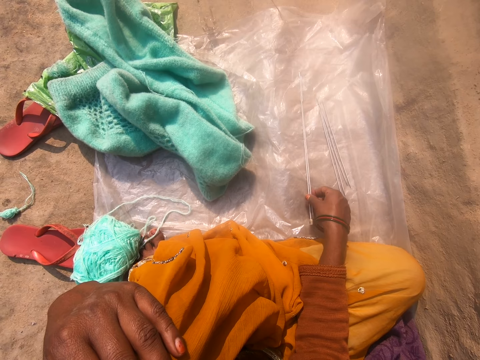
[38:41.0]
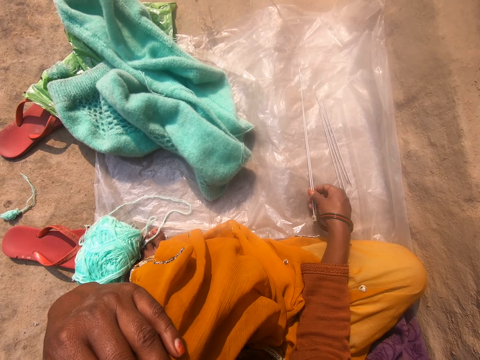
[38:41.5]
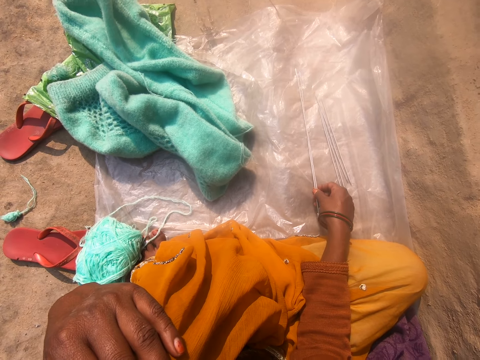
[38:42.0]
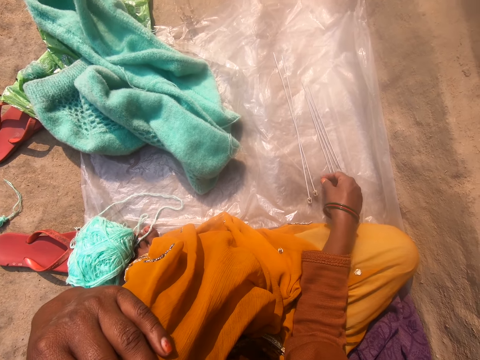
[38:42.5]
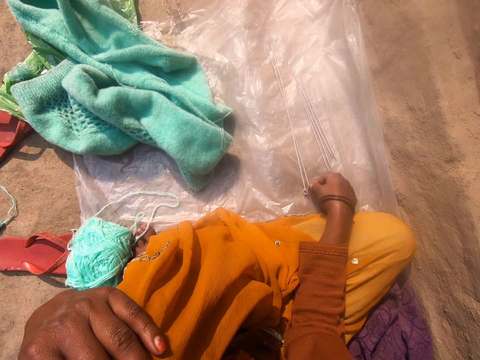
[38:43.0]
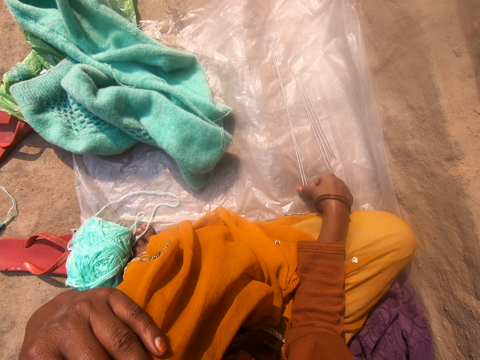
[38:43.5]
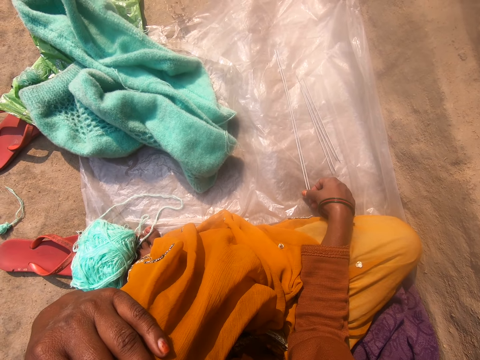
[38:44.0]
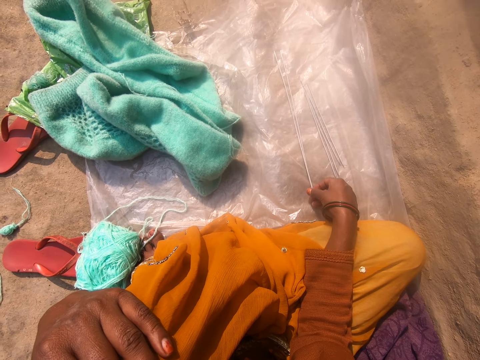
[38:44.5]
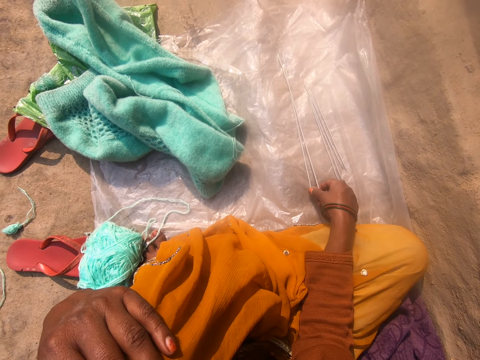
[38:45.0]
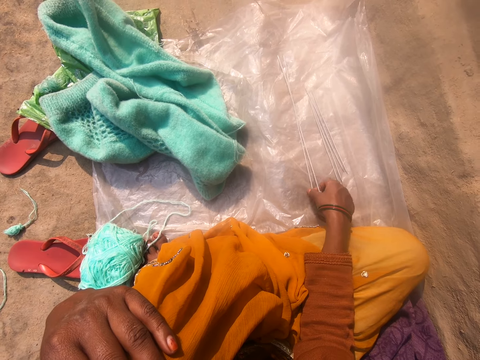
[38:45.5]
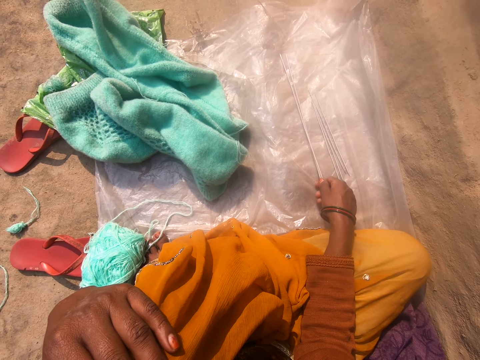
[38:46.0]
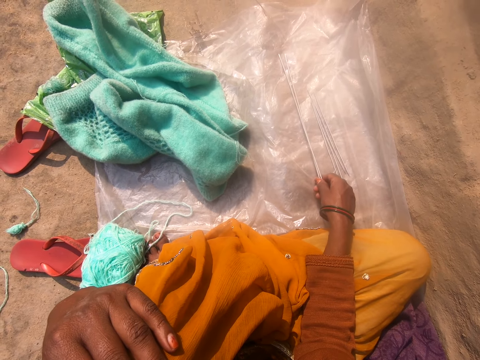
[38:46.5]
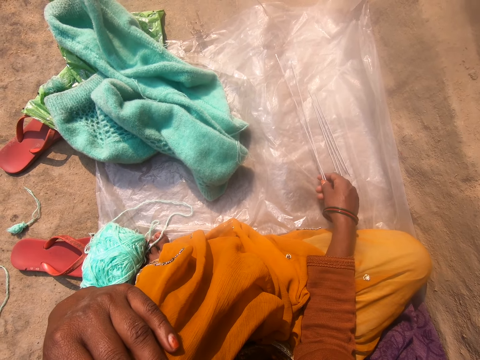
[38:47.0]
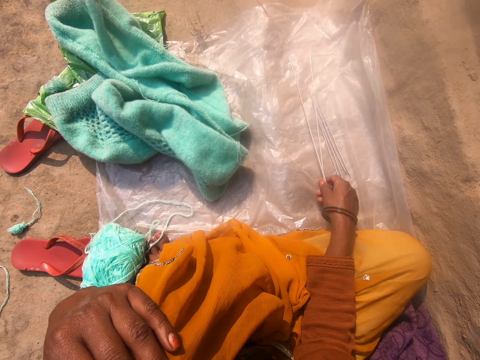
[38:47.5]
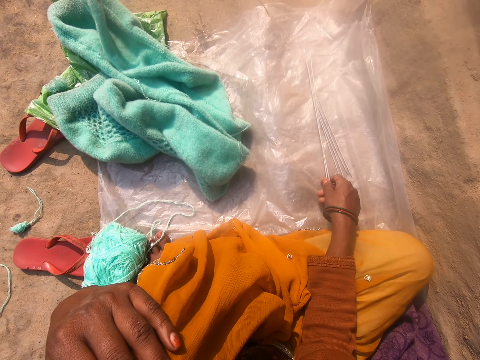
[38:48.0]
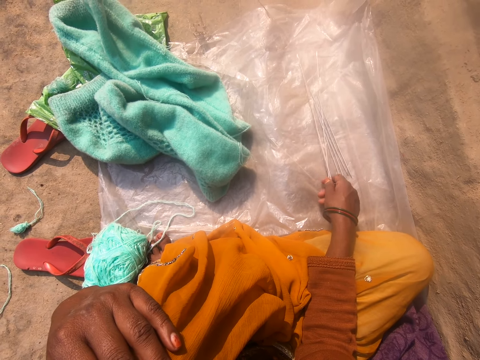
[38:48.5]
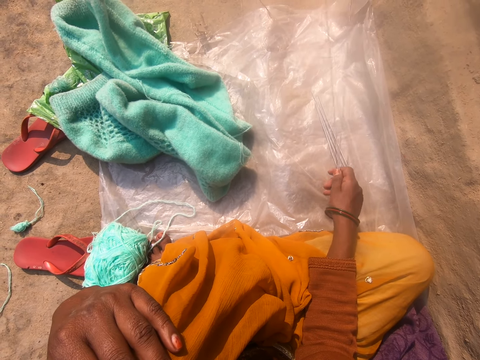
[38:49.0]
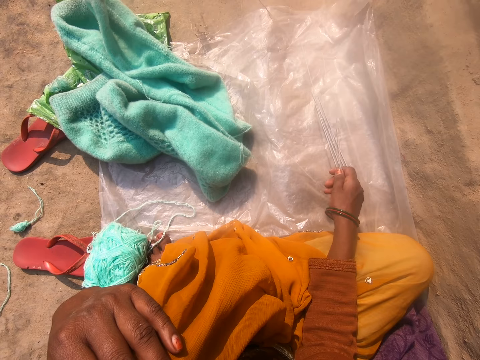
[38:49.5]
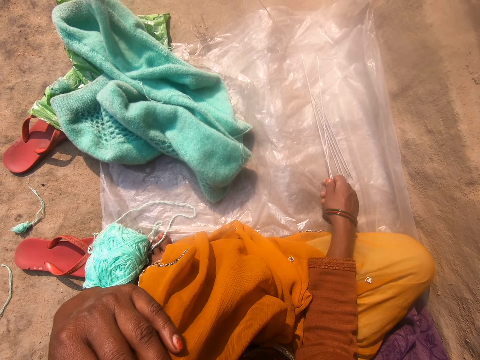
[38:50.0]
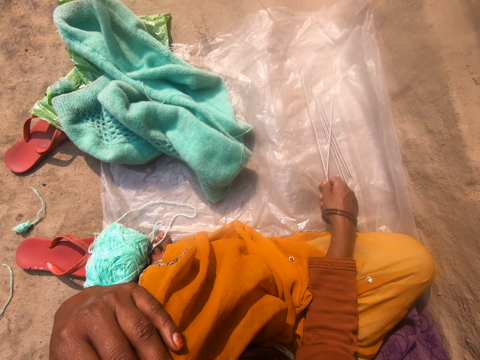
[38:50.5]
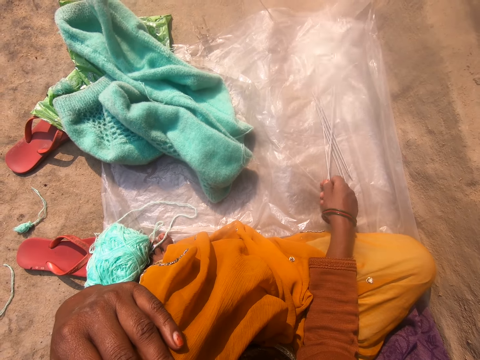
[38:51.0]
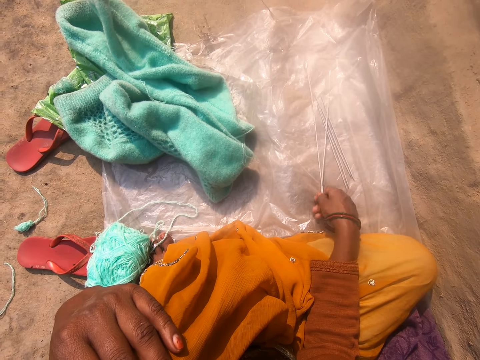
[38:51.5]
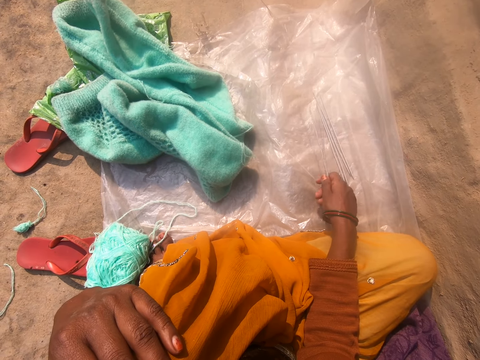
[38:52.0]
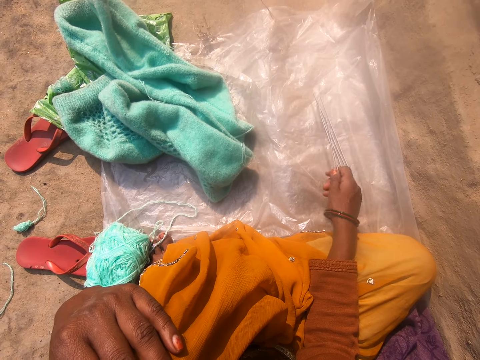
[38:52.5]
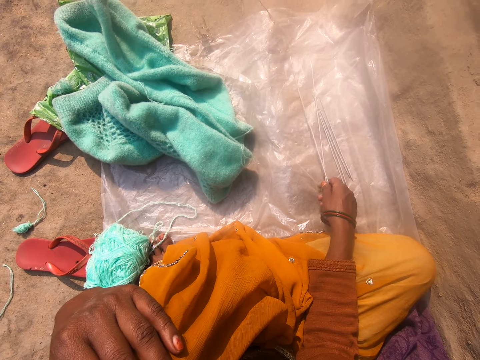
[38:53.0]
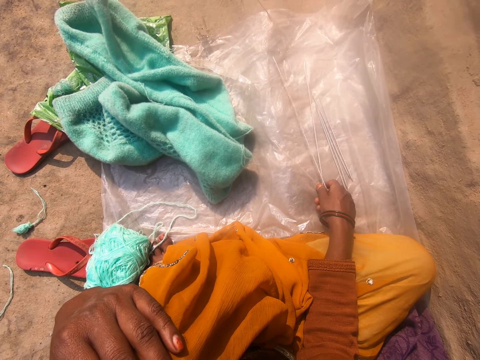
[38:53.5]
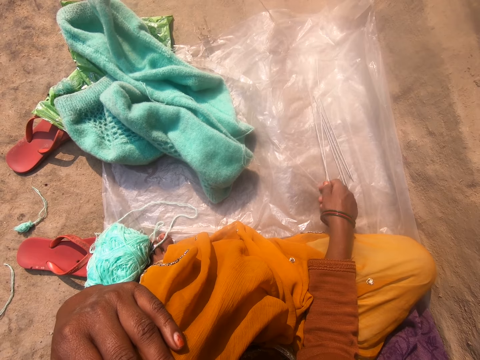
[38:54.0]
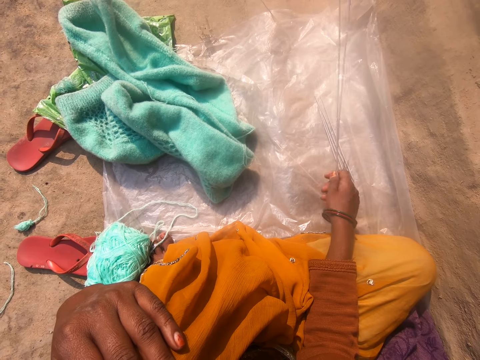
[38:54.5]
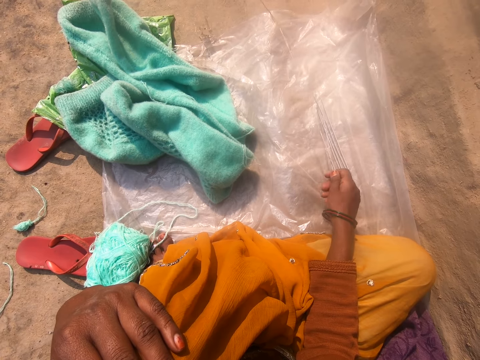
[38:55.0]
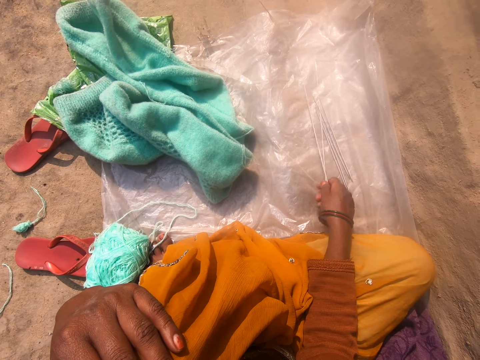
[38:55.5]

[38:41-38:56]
The camera wearer holds the crochet hook. She hits the two knitting needles on the polythene sheet with her hand.

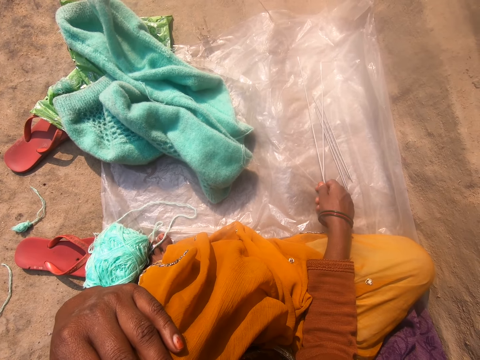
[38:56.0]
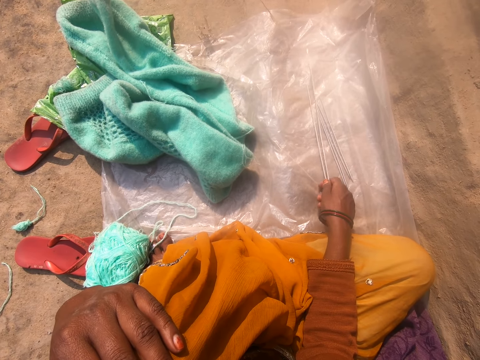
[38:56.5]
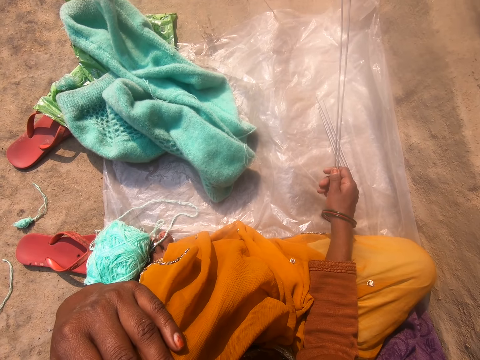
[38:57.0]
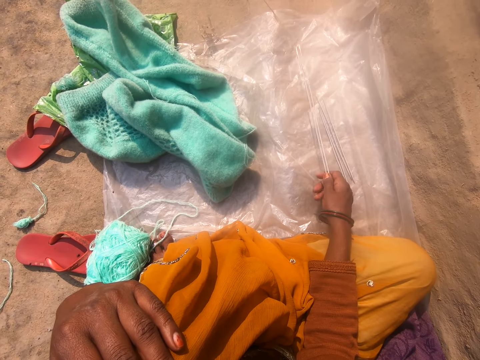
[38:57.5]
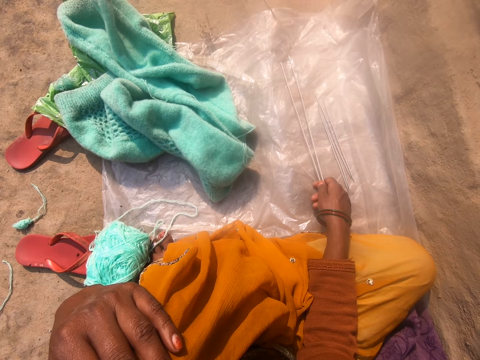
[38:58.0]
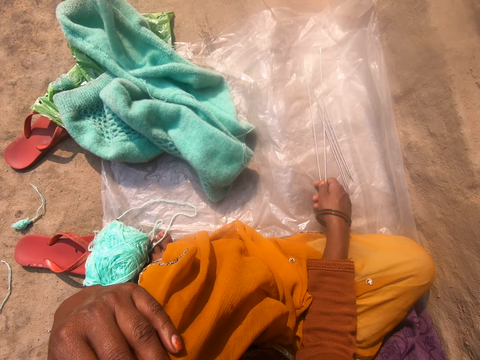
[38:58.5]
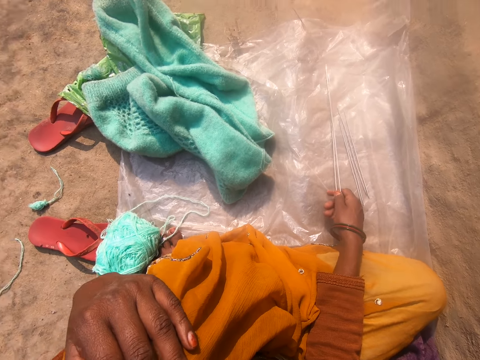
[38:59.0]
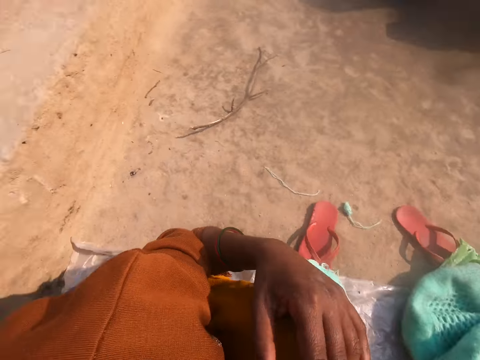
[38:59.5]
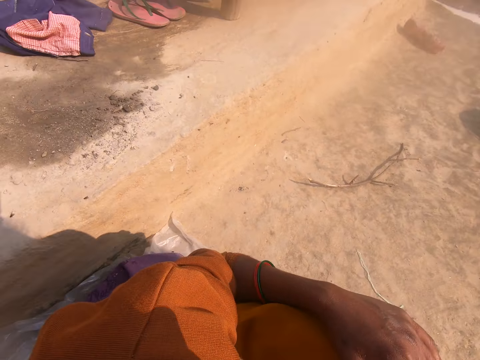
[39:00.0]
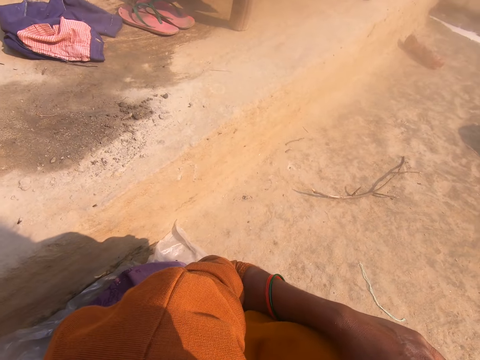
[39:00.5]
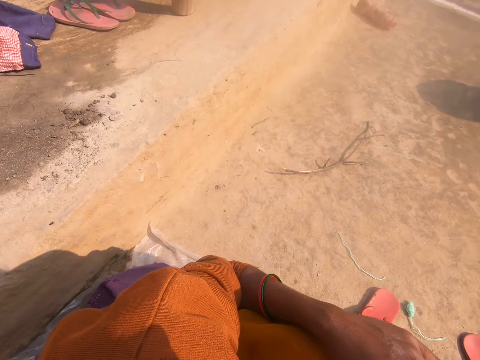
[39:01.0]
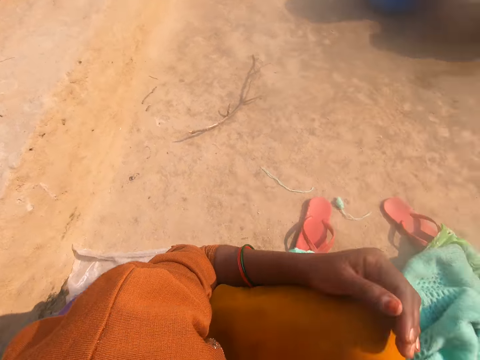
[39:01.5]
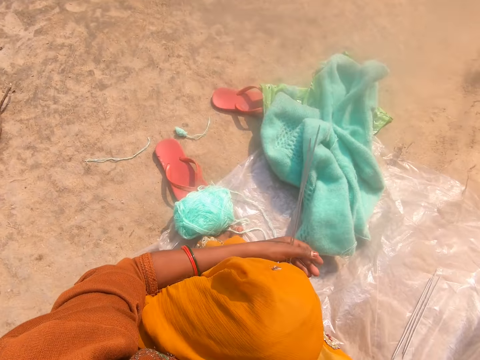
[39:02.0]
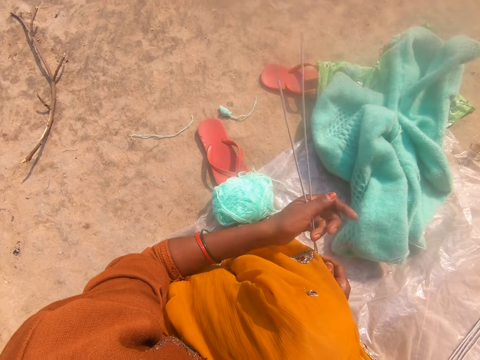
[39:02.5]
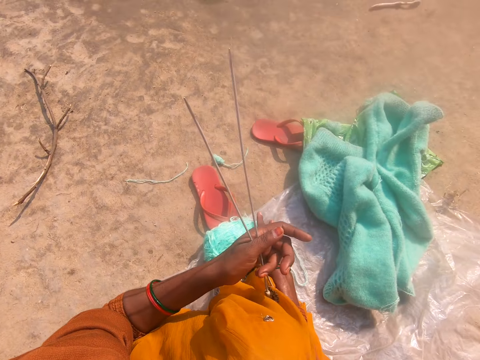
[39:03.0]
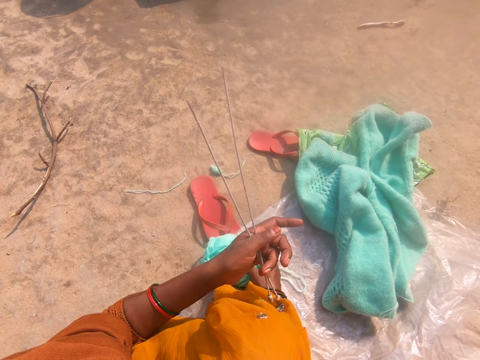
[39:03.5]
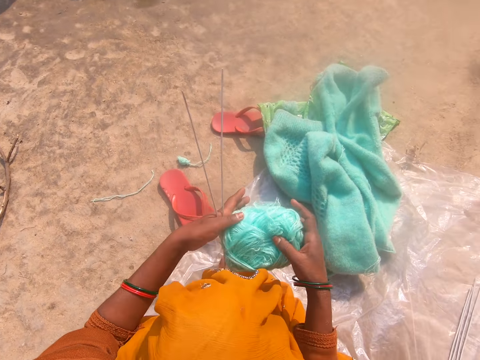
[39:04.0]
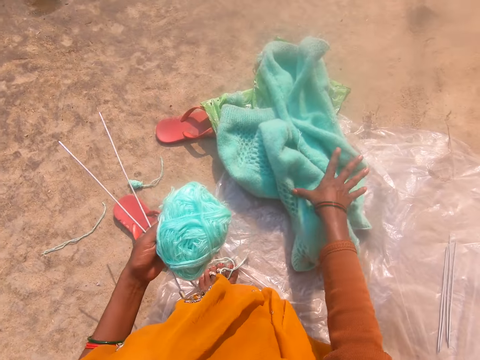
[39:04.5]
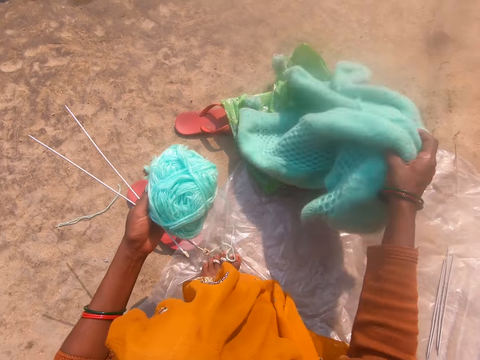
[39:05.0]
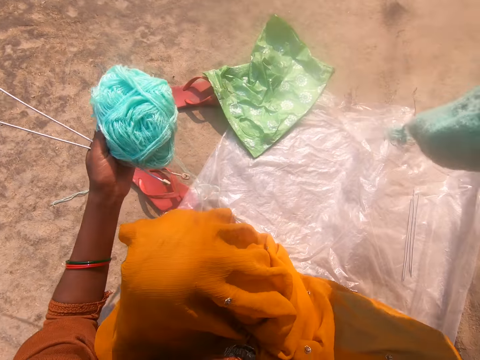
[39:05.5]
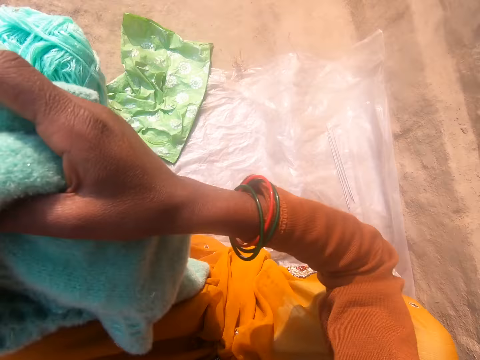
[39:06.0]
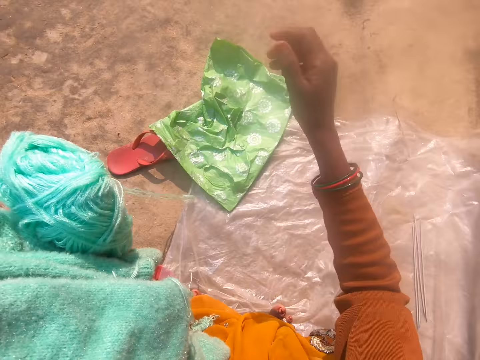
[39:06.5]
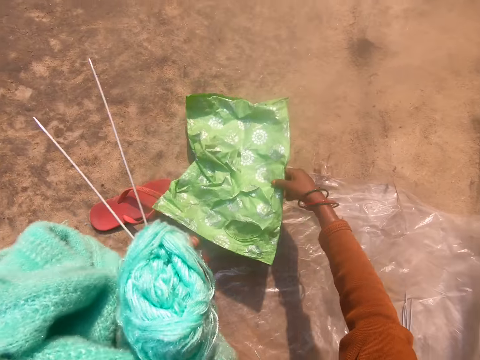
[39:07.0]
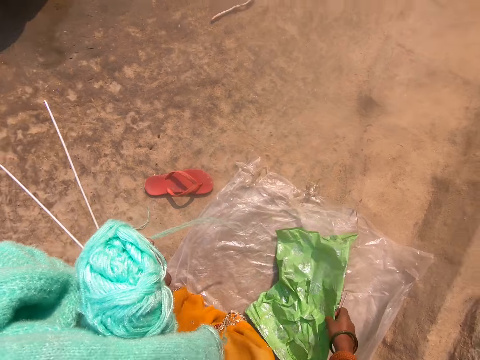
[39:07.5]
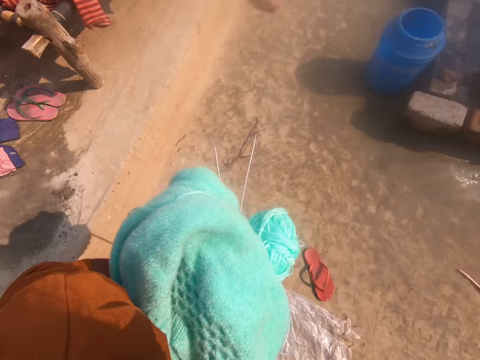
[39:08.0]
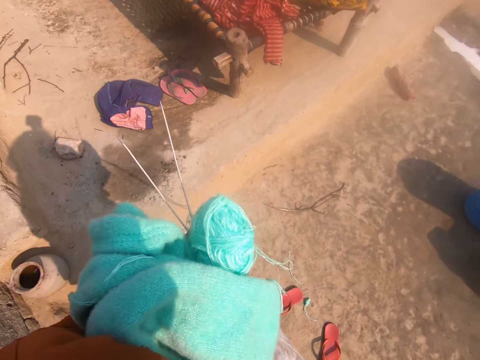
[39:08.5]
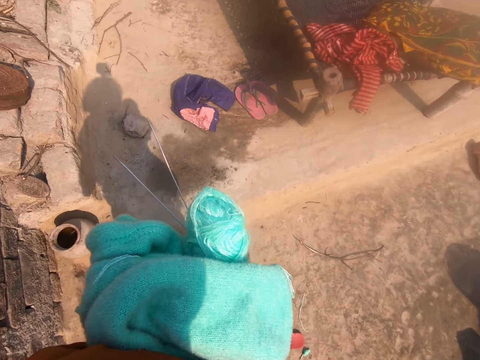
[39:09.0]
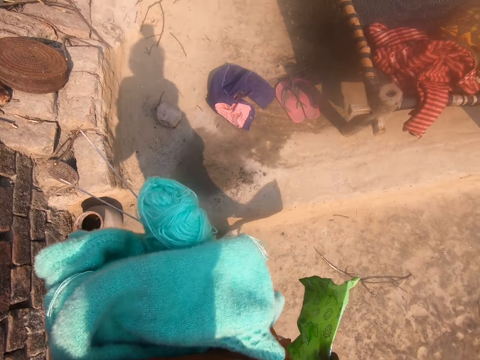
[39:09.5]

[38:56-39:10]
The camera wearer looks around the compound. She holds the two knitting needles with both hands. She collects the fabric. She moves the yarn from the polythene sheet to her other hand with her hand. She moves the cardigan from the polythene sheet to her other hand with her hand. She collects the yarn. She collects the paper. She moves a nylon on the floor with her hand. She stands on the ground.
